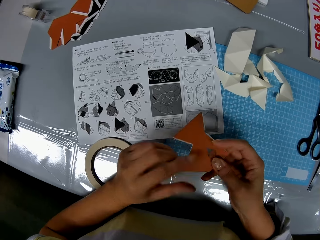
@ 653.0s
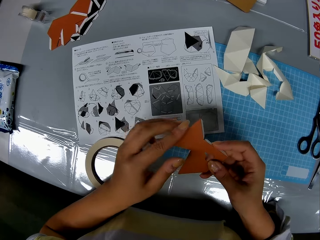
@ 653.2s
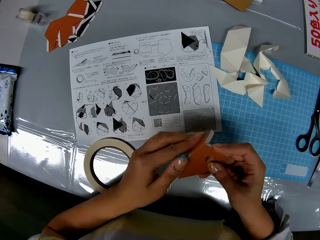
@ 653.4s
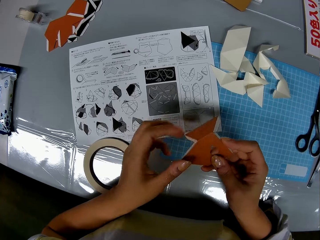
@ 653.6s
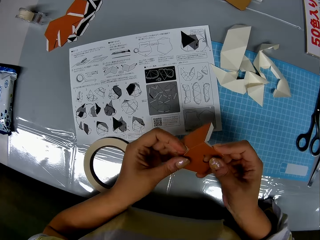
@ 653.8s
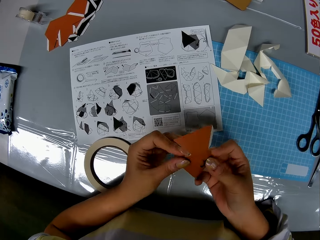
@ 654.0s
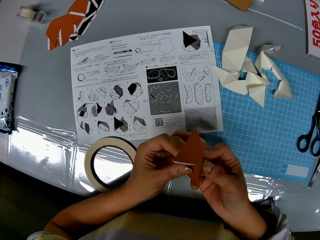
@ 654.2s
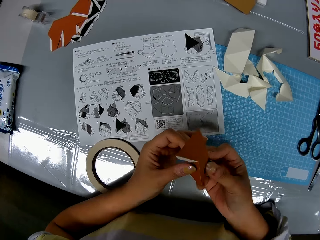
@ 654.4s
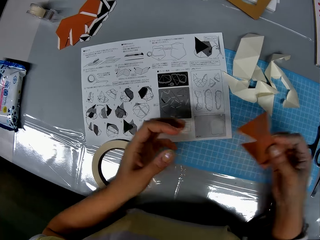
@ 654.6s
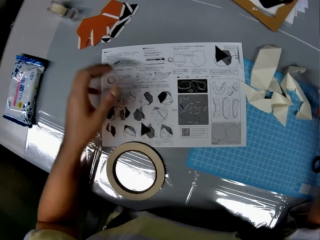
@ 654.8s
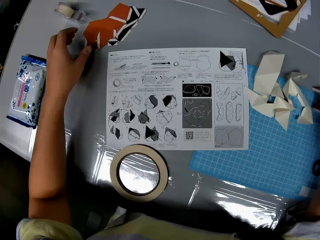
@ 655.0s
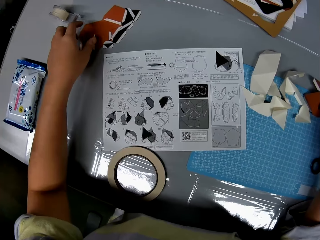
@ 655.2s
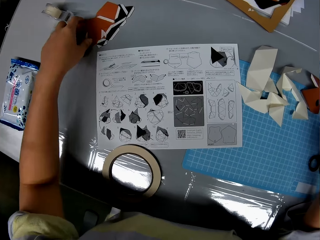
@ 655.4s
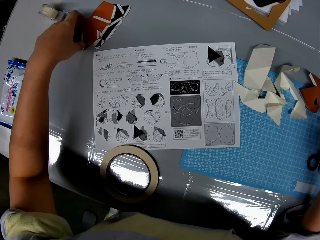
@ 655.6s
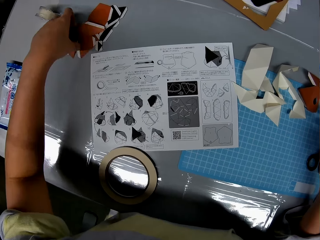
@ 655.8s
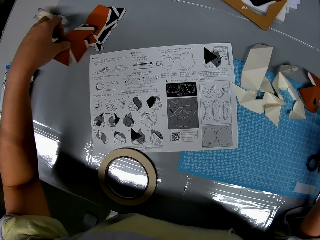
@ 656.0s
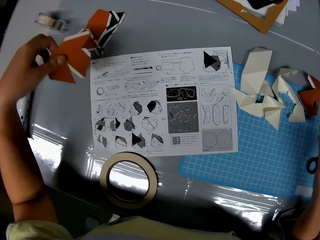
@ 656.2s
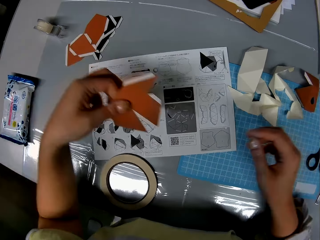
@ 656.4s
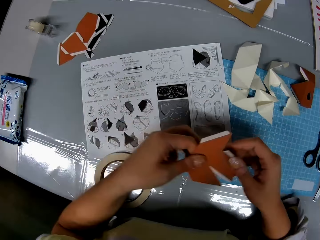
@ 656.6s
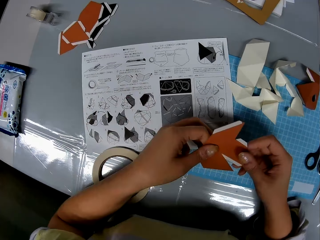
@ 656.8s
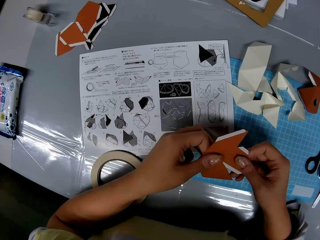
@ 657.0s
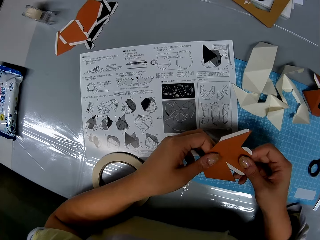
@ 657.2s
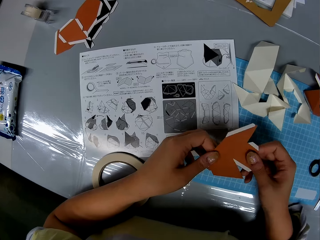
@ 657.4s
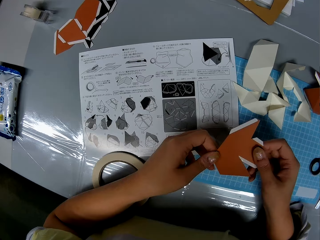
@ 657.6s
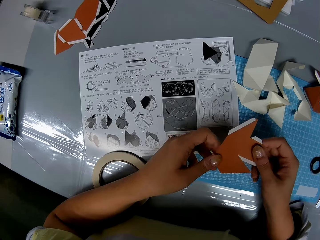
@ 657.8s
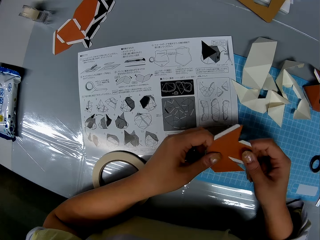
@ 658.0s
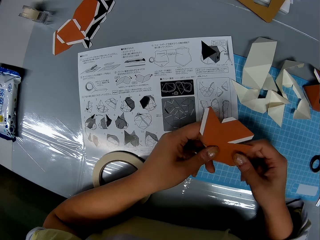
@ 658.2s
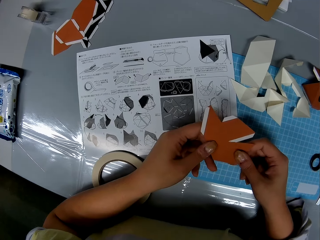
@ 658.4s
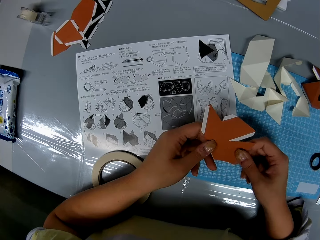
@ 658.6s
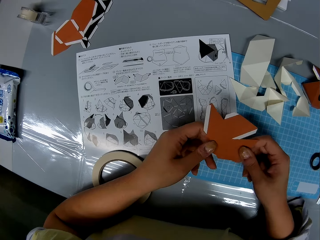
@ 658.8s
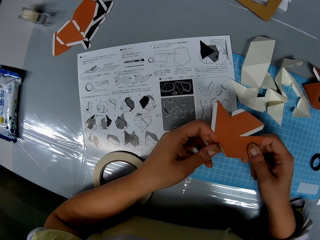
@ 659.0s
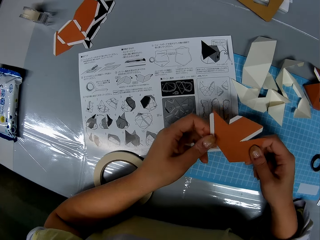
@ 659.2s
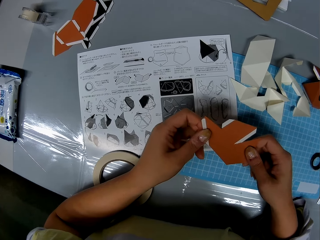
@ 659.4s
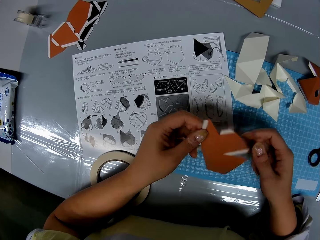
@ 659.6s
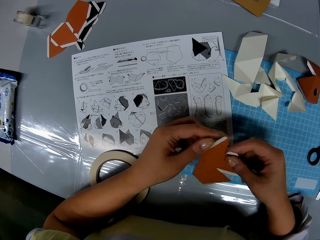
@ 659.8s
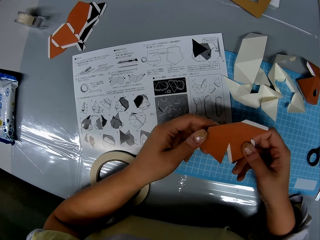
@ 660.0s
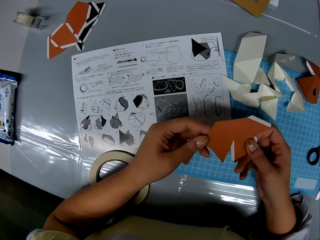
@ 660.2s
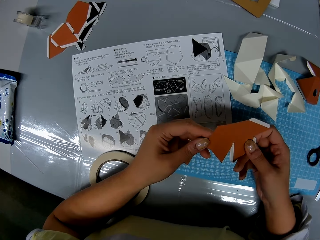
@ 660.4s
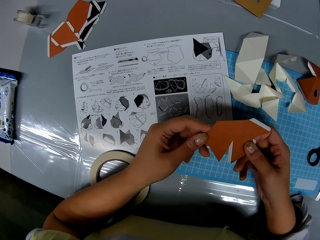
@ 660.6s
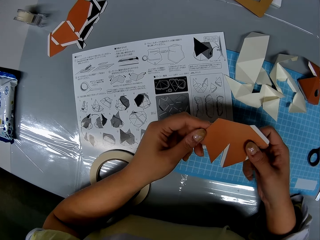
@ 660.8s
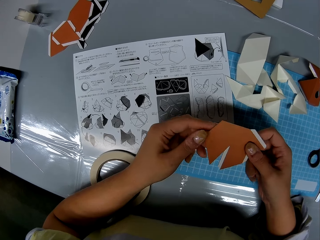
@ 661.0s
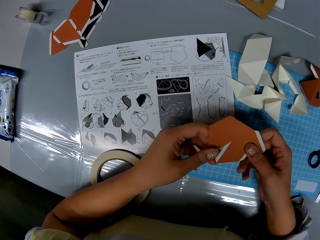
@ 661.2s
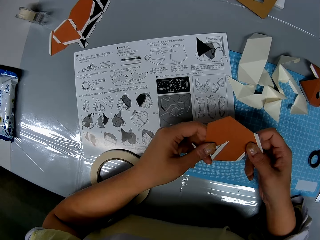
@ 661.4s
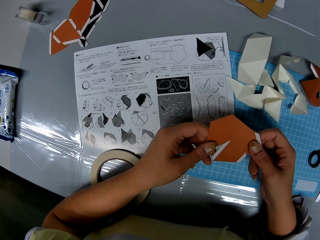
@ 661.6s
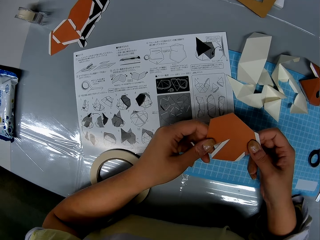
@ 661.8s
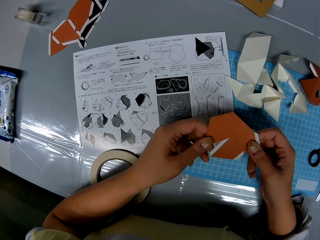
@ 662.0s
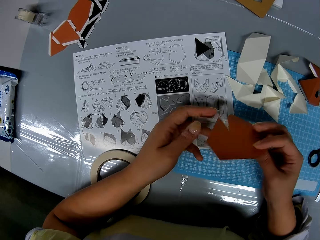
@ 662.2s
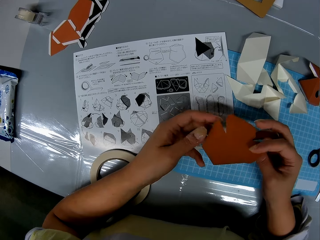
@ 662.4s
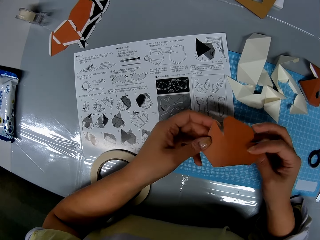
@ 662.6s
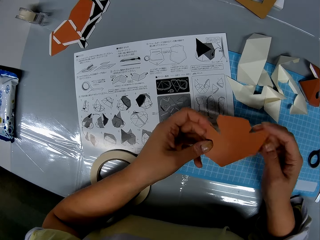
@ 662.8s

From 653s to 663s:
The camera wearer drops the piece of craft on the table. They pick up another piece of craft from the table. They hold the piece of paper or craft. They turn the piece of paper.

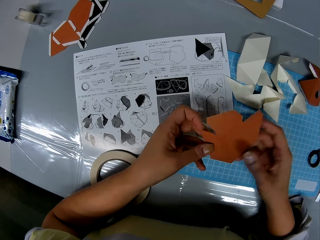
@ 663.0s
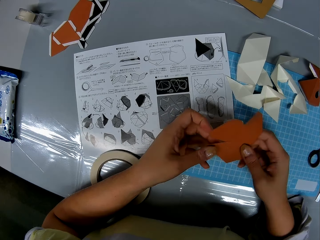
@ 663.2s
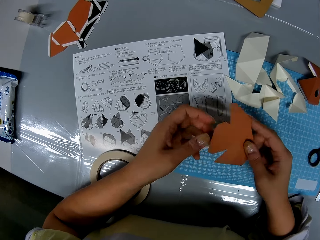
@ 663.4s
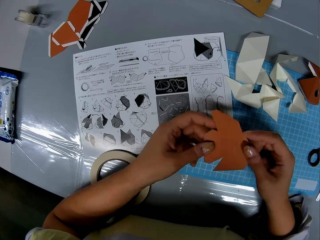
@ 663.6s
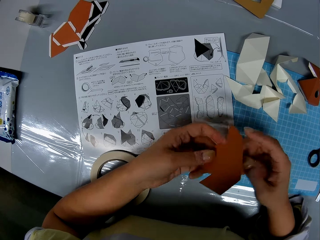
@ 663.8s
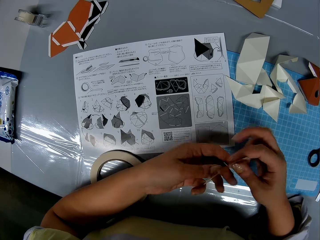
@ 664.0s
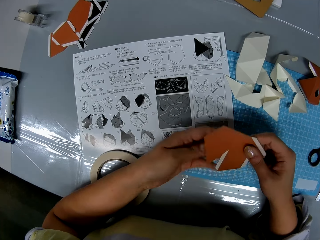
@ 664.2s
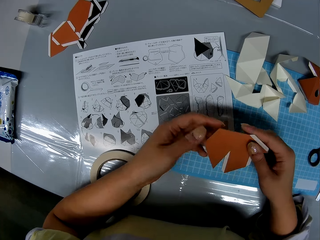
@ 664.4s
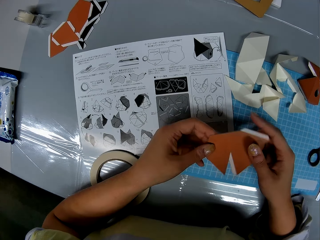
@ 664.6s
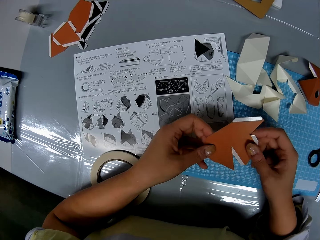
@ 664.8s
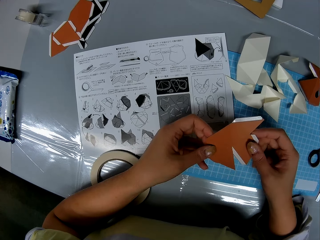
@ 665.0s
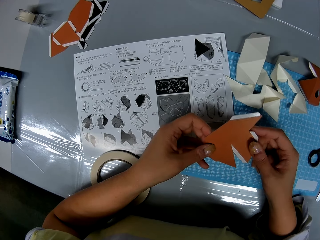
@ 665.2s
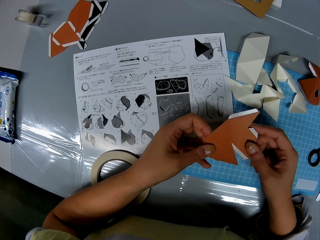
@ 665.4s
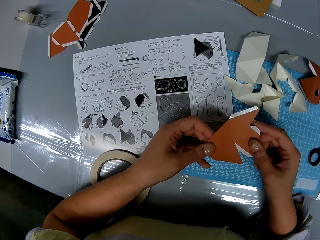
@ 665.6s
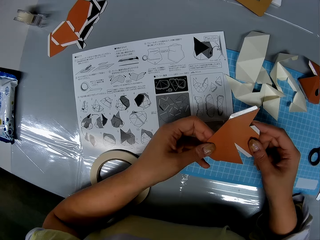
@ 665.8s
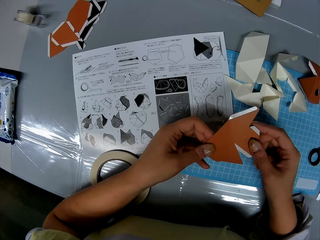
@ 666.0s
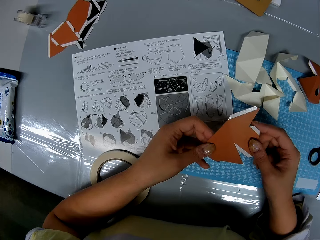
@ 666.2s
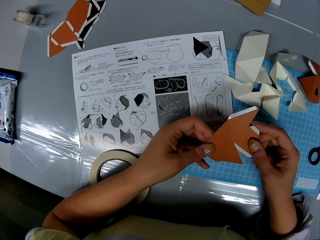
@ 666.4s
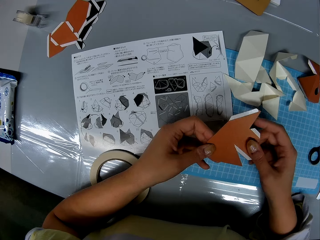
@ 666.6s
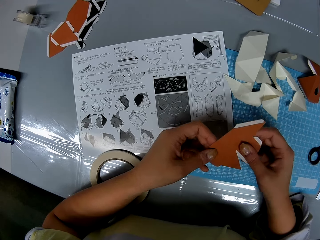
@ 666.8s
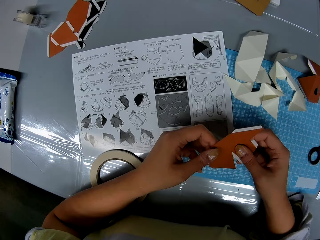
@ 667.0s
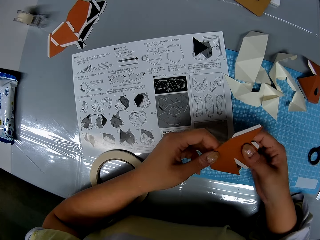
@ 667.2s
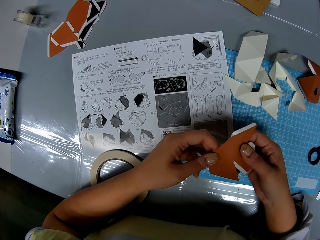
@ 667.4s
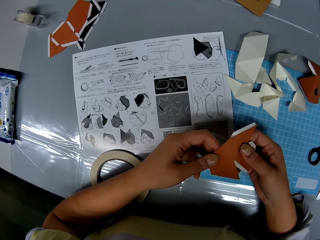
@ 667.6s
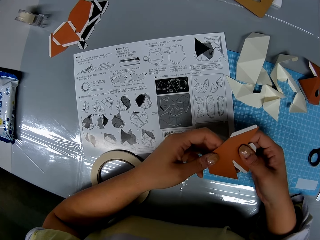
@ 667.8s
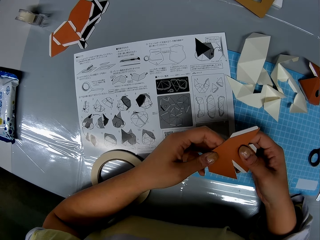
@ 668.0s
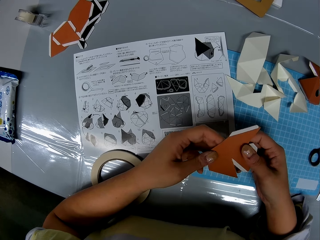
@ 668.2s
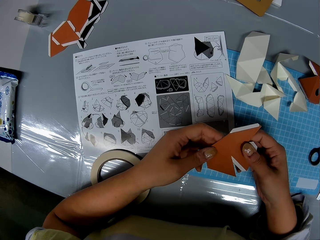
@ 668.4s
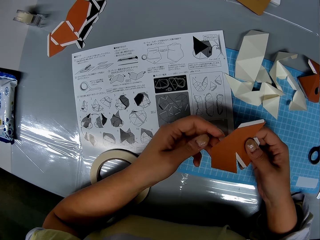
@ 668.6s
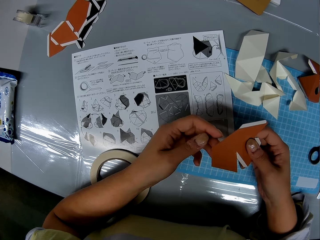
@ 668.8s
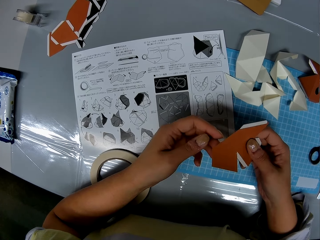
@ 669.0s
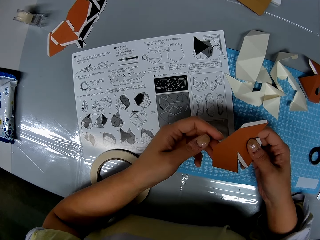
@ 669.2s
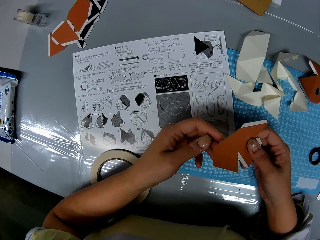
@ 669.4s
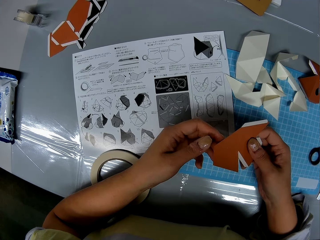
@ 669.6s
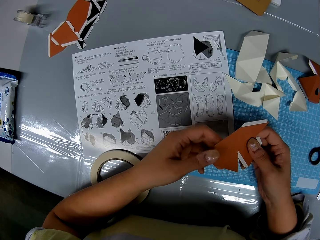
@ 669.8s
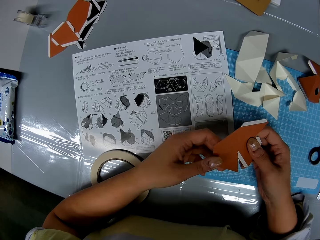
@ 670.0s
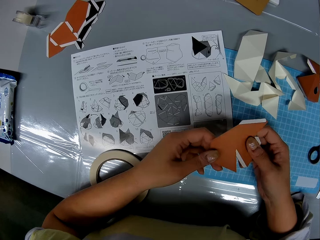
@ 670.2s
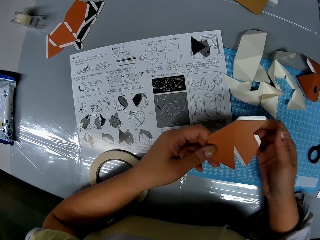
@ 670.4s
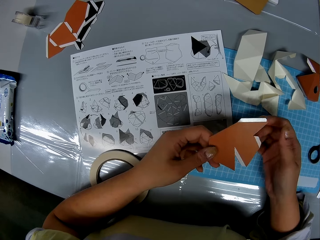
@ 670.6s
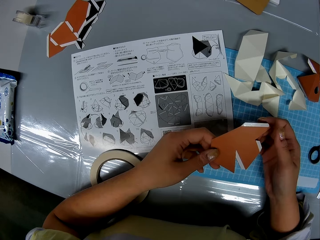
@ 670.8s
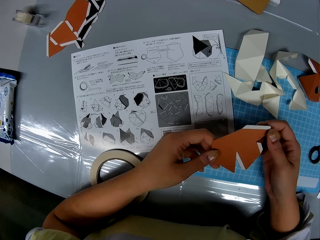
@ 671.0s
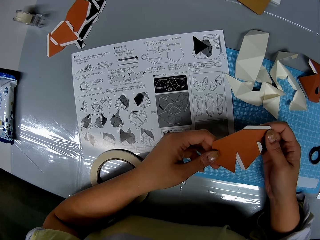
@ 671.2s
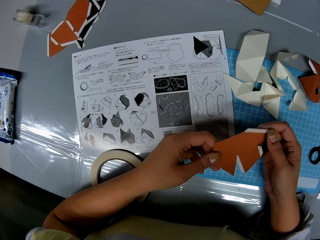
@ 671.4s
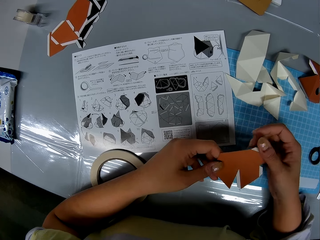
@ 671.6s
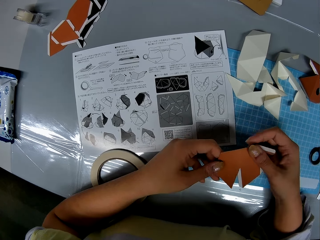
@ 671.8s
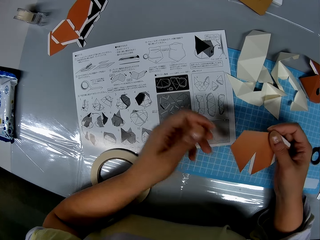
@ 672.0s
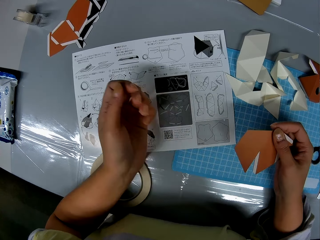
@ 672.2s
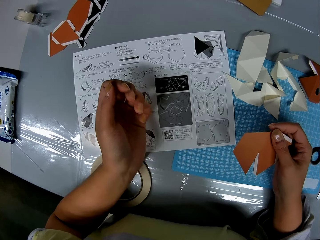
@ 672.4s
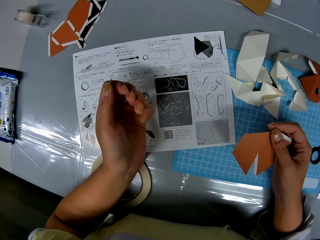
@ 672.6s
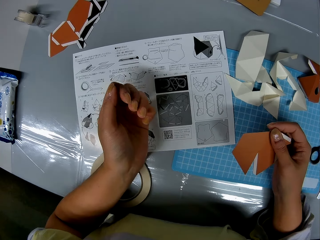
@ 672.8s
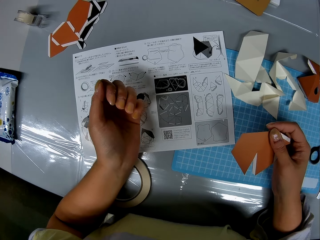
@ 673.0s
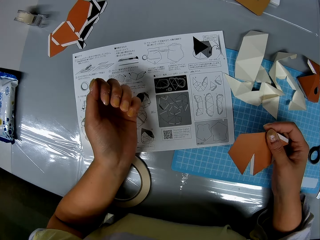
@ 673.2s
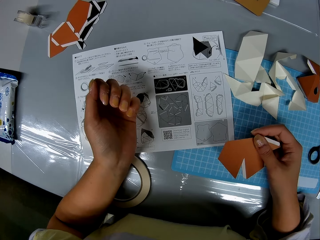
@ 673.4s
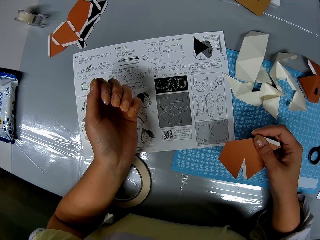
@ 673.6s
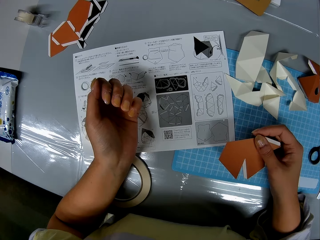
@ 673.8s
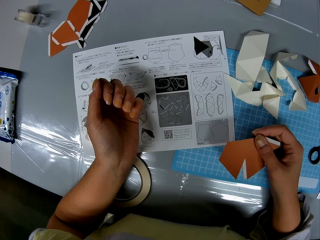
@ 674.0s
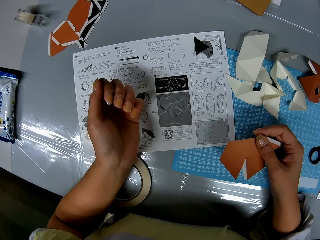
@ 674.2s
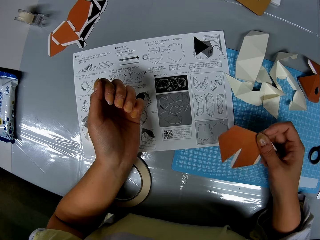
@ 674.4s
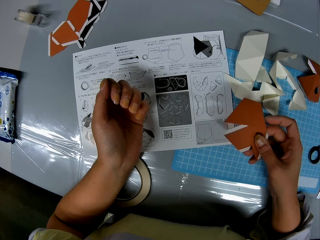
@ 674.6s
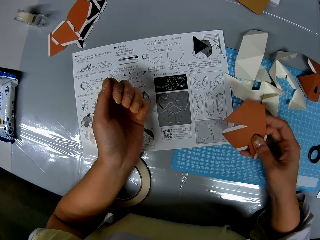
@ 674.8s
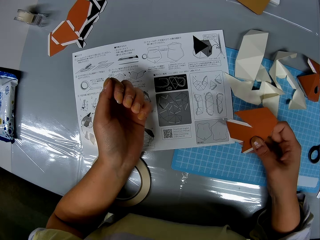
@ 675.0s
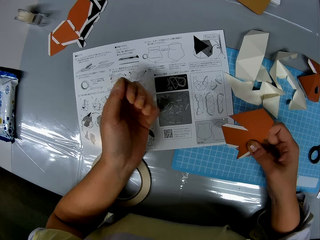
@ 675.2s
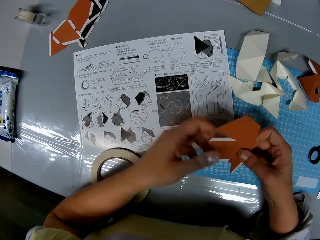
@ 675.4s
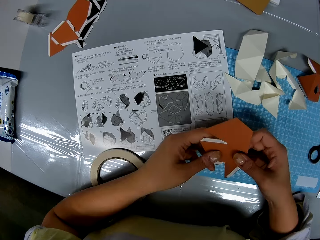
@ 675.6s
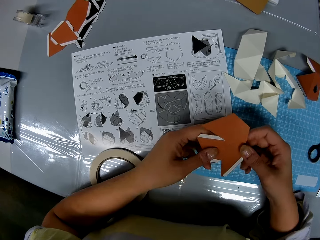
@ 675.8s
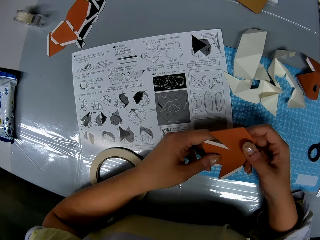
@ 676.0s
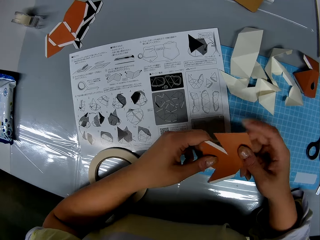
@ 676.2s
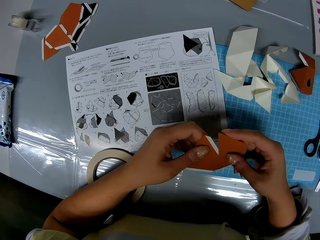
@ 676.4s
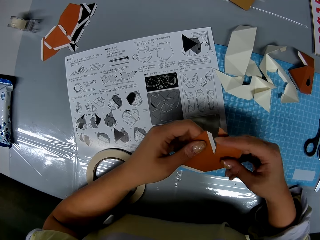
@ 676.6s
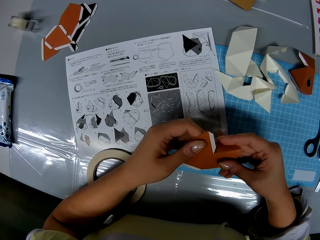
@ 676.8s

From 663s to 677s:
The camera wearer examines the piece of craft. They hold the piece of craft or paper. They turn the piece of paper.
